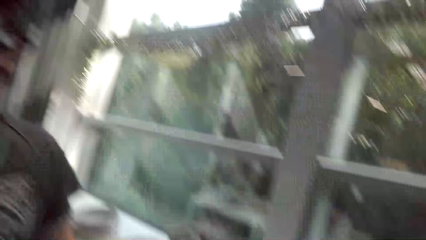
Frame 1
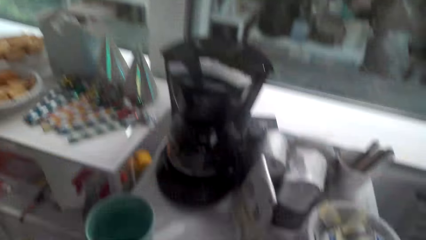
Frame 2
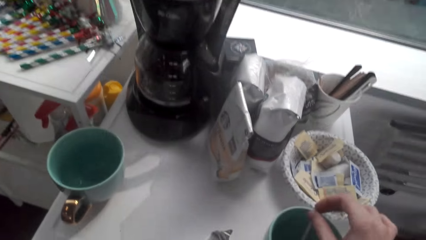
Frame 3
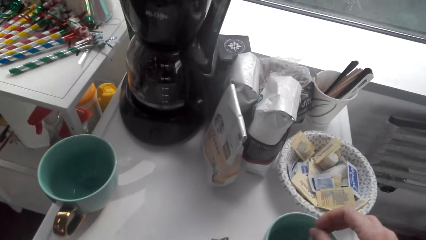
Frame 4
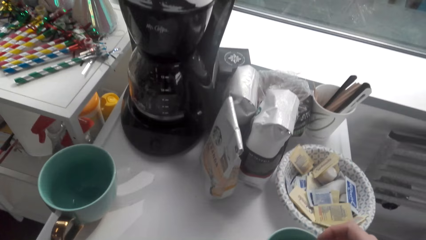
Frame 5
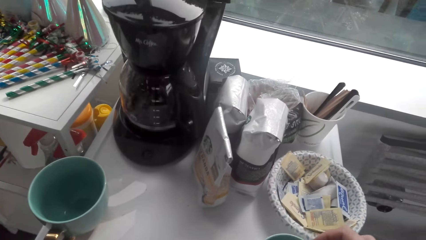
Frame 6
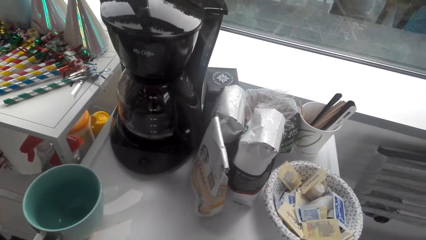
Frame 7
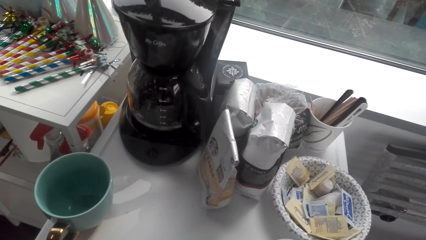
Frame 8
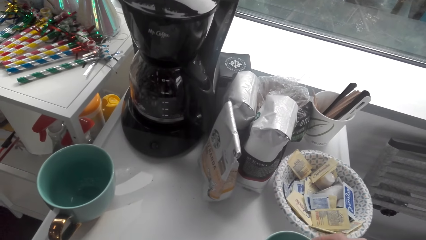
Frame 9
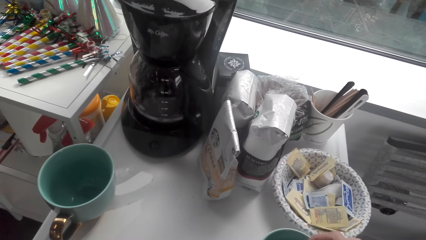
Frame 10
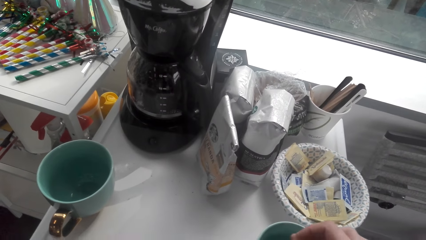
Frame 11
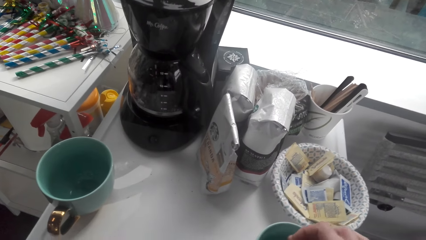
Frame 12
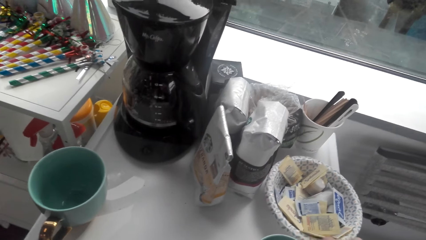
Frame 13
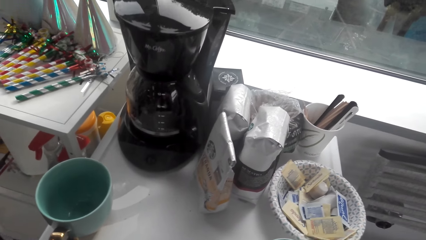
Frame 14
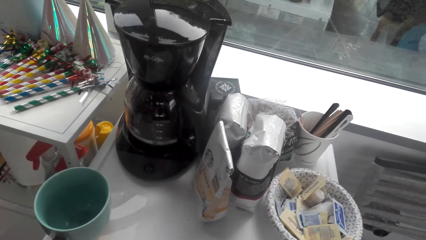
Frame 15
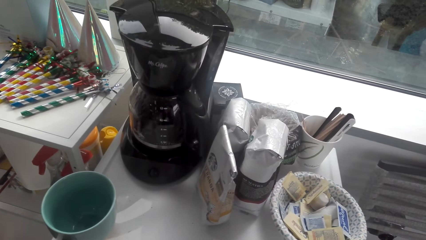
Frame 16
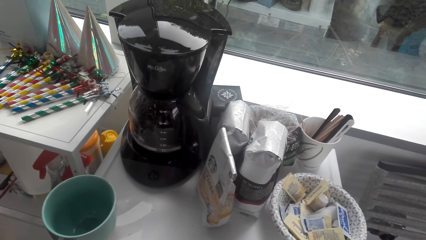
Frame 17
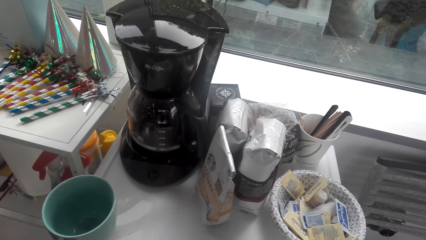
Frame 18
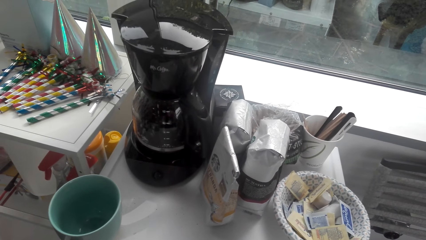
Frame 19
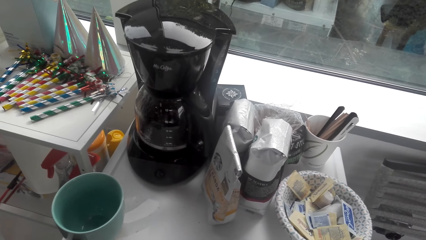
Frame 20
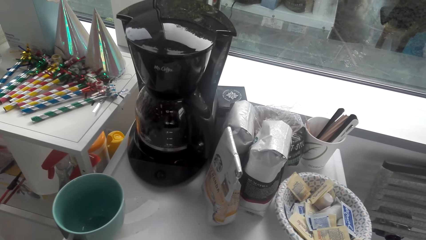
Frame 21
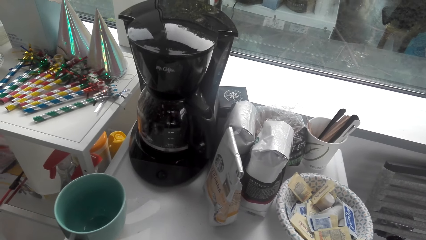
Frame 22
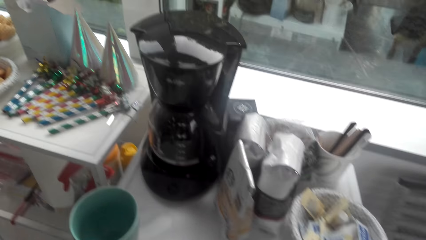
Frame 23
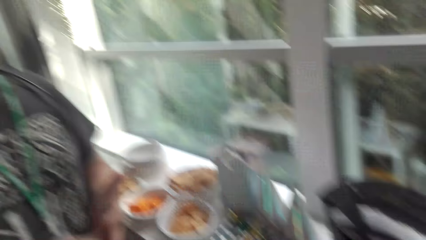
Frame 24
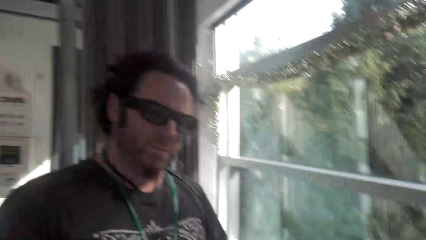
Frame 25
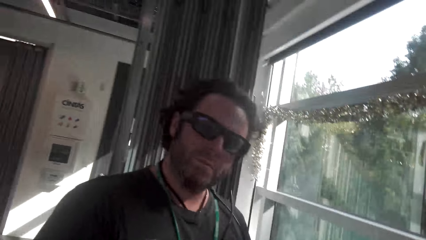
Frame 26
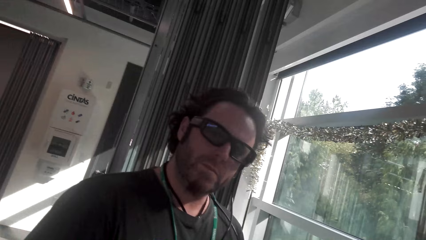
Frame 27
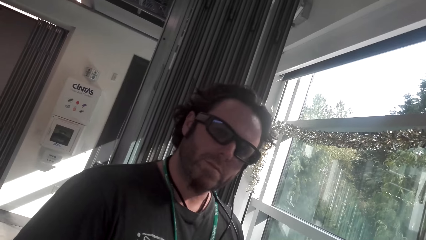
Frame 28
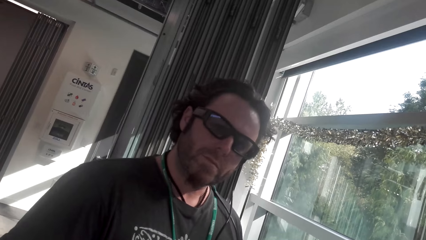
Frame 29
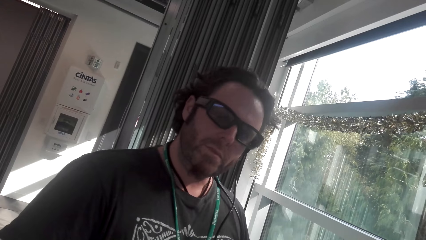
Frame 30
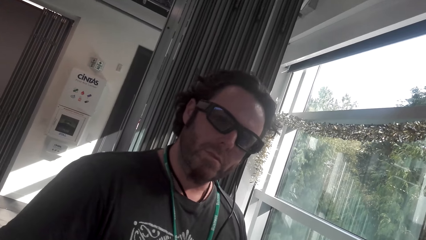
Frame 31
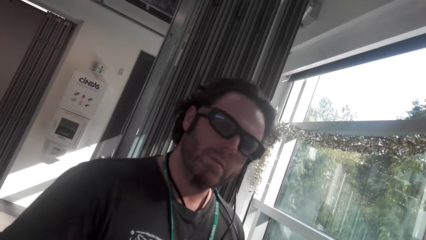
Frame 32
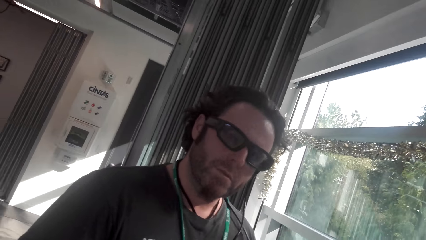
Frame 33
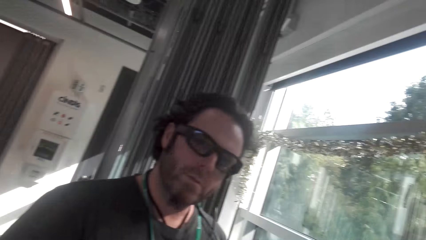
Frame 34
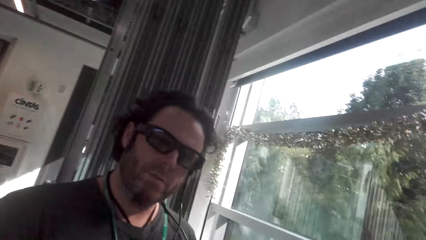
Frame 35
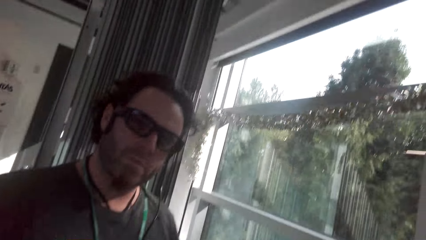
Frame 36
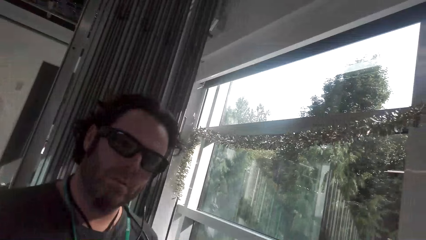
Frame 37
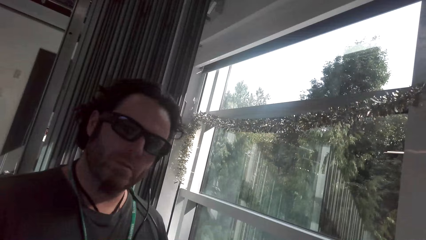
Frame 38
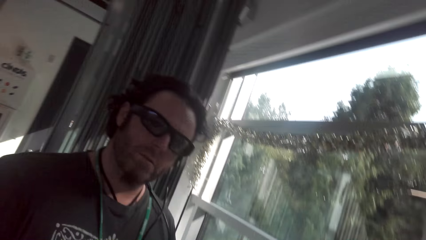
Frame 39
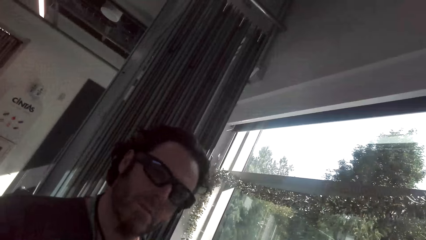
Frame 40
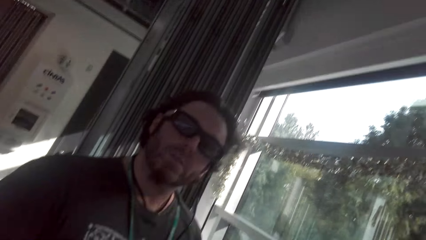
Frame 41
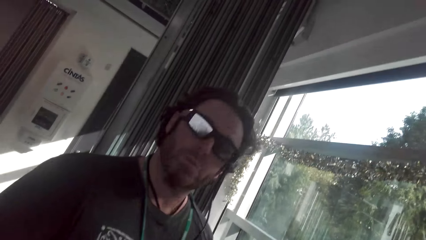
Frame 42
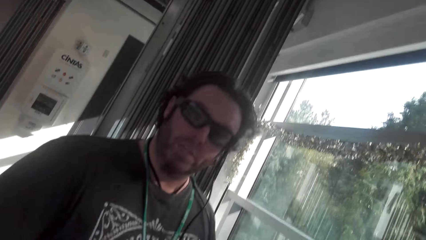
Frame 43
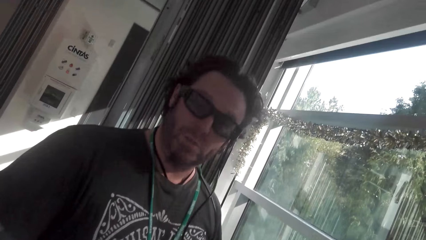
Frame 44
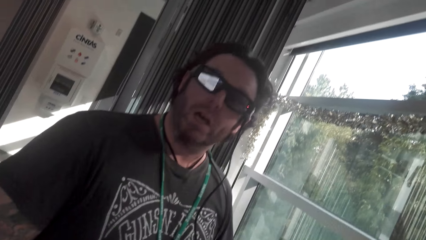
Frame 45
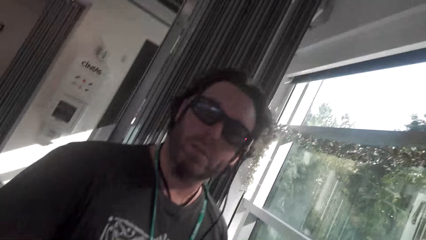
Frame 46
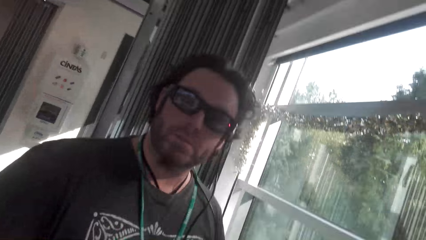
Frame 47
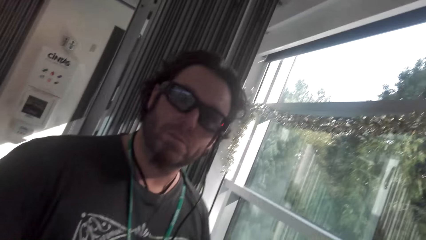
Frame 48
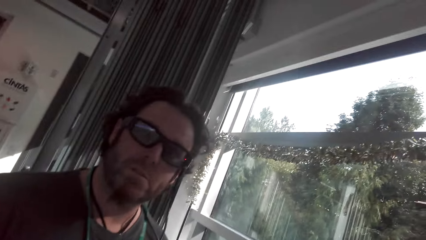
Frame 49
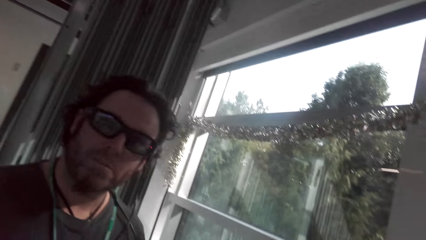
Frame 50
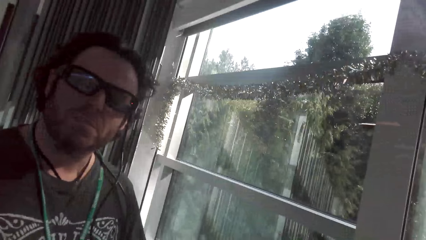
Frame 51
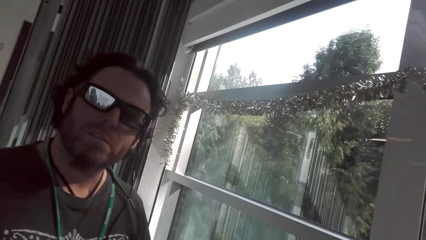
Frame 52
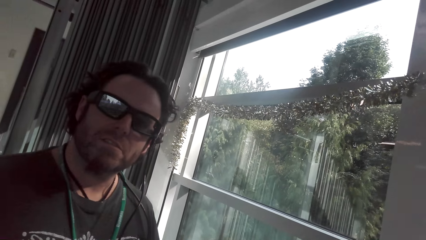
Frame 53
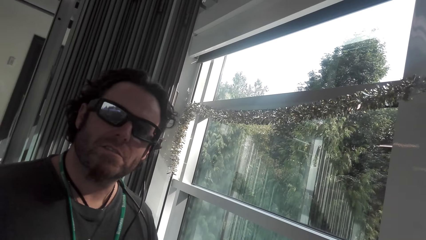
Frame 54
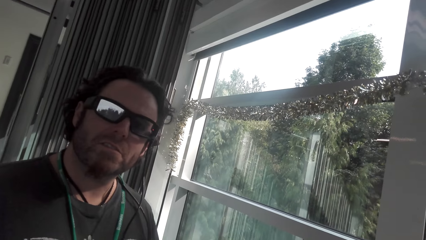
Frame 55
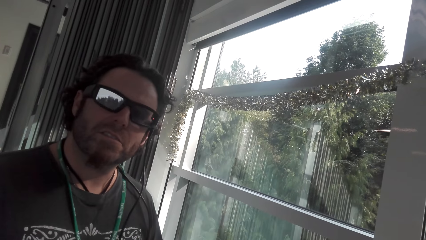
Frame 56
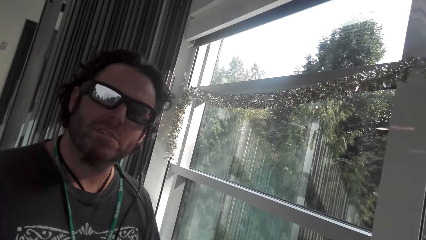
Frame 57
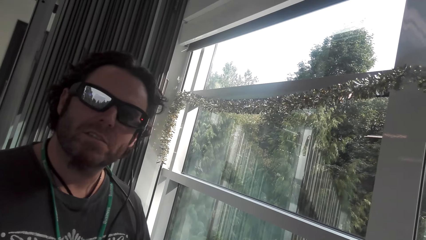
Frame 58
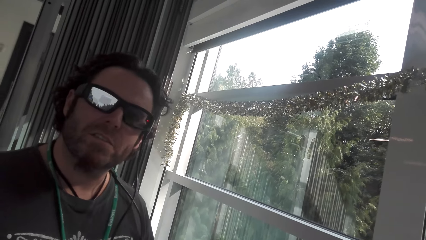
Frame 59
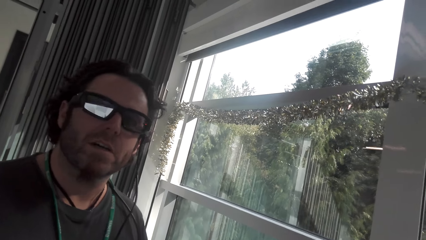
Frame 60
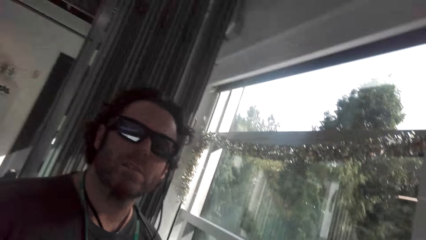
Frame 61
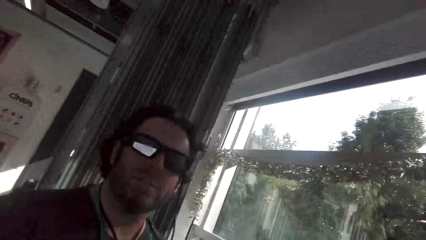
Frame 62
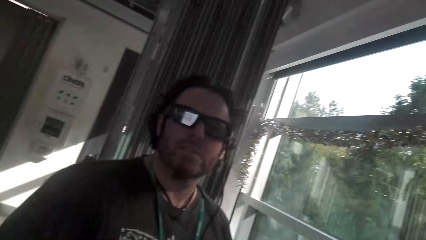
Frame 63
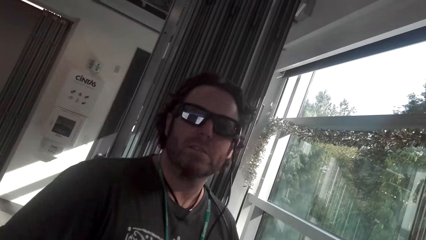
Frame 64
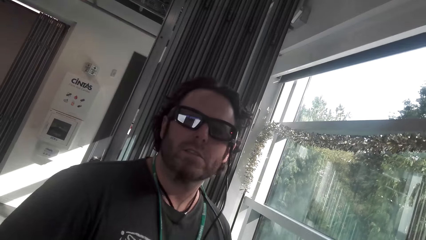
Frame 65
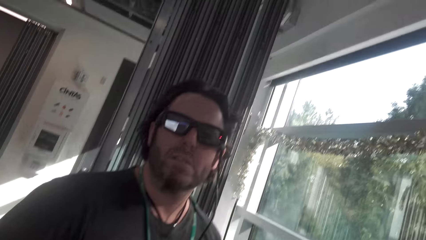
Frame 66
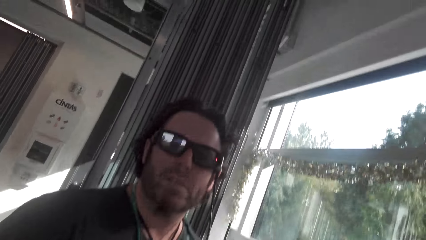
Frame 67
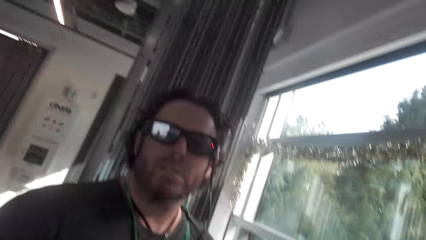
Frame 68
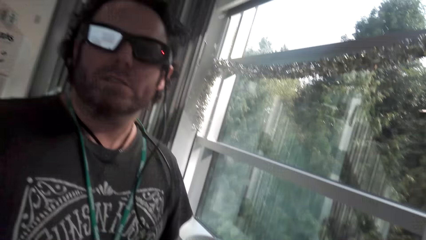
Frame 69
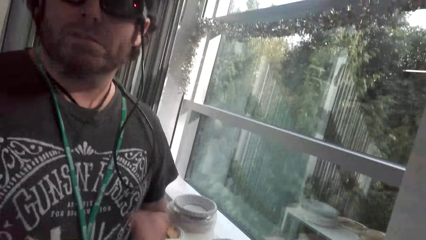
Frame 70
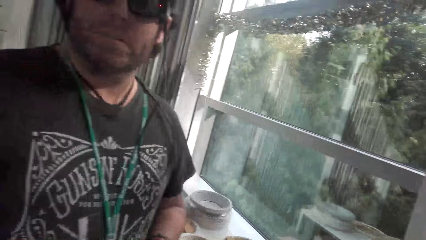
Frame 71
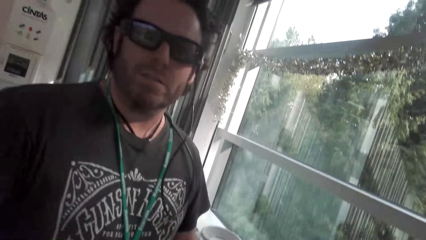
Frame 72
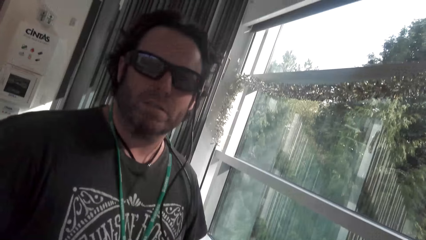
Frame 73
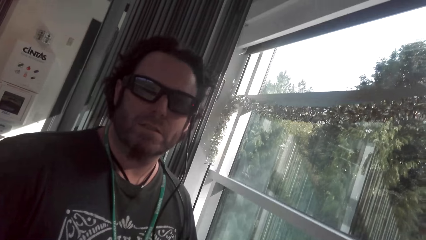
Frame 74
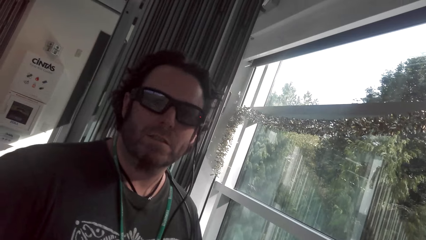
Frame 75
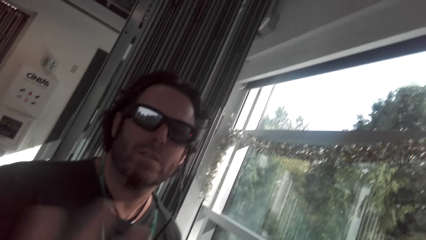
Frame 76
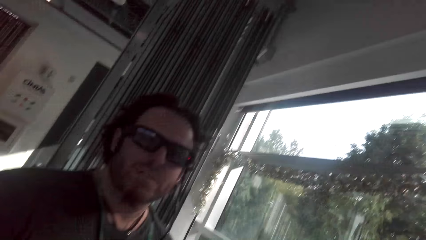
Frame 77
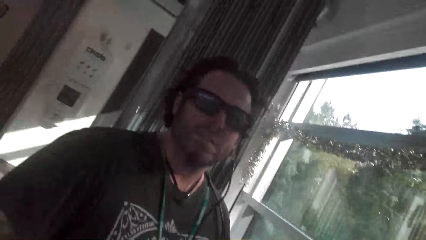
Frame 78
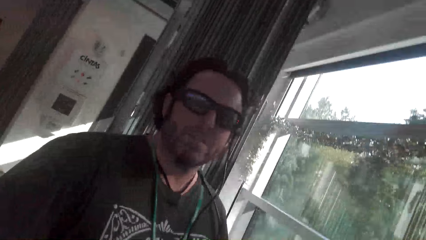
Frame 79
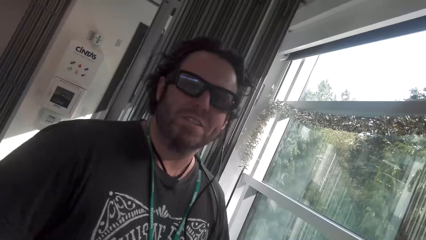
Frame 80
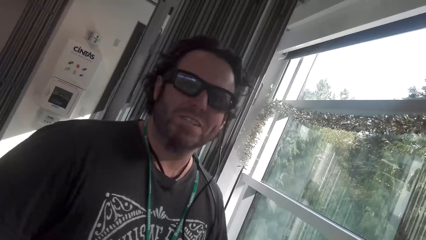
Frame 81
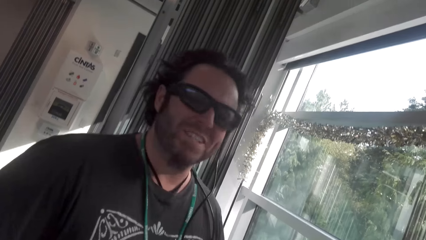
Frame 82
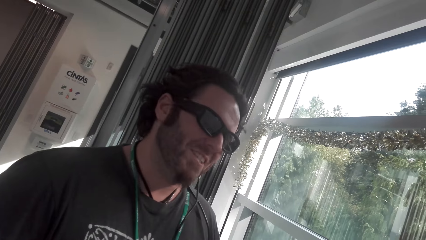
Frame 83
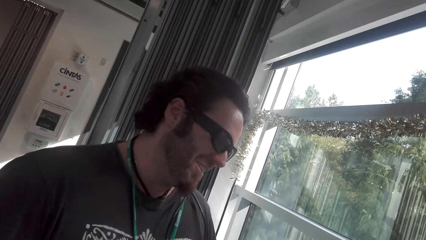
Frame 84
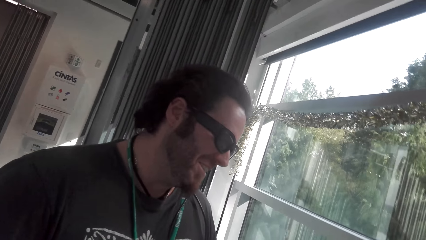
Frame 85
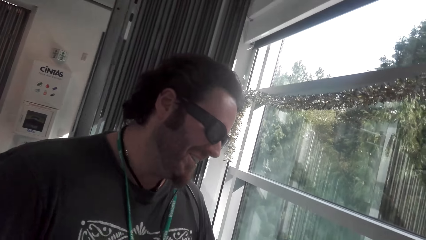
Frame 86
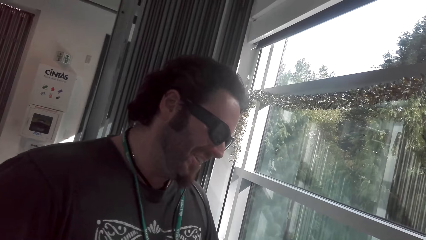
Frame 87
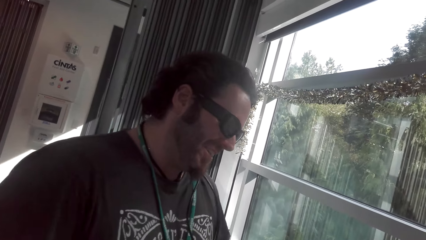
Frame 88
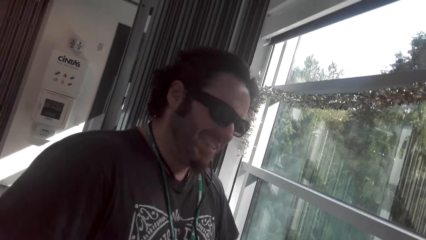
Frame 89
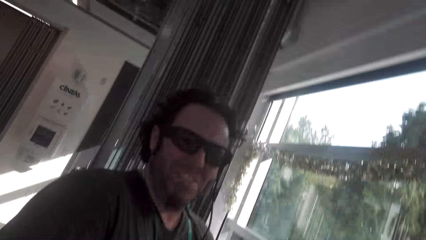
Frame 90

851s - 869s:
The camera wearer stirs the tea. They converse with a man. The man converses with the camera wearer. The camera wearer converses with the man.
